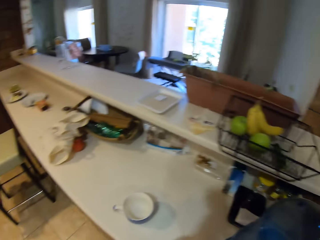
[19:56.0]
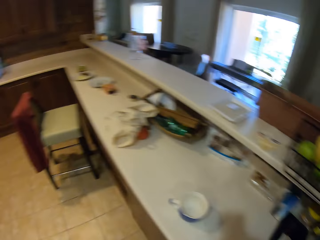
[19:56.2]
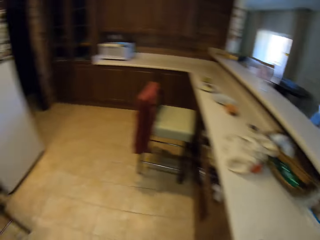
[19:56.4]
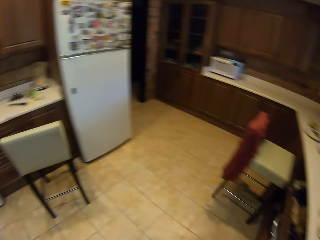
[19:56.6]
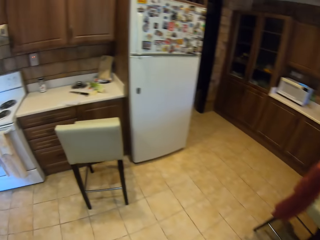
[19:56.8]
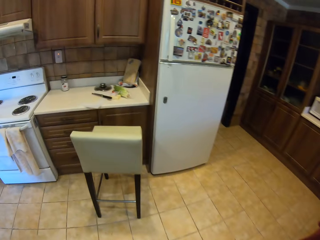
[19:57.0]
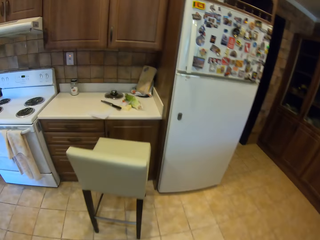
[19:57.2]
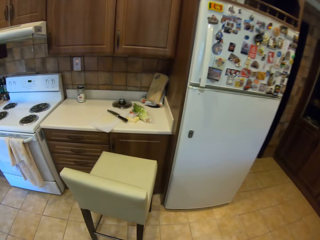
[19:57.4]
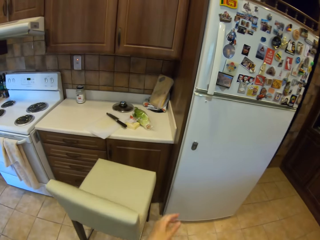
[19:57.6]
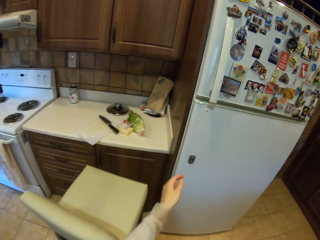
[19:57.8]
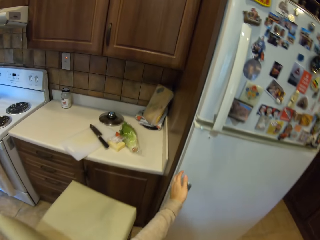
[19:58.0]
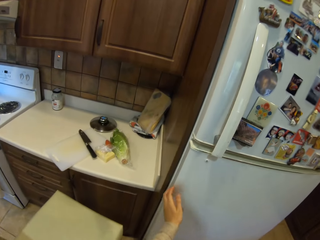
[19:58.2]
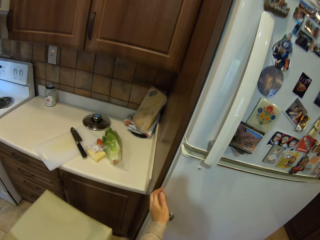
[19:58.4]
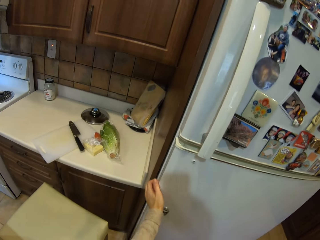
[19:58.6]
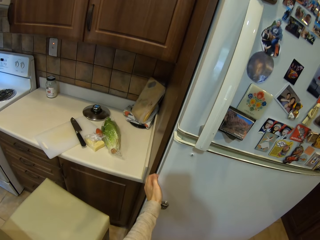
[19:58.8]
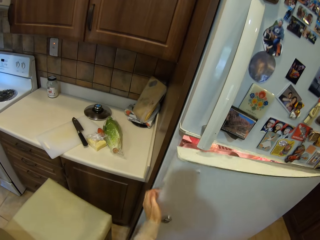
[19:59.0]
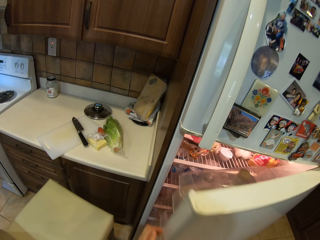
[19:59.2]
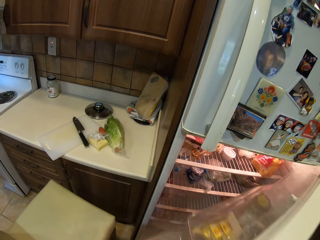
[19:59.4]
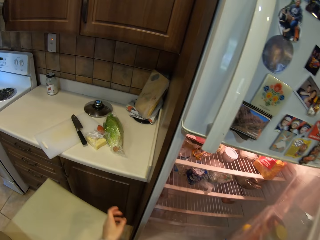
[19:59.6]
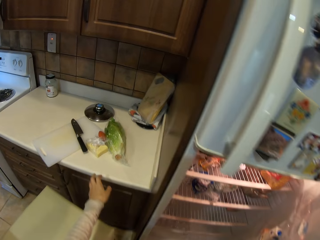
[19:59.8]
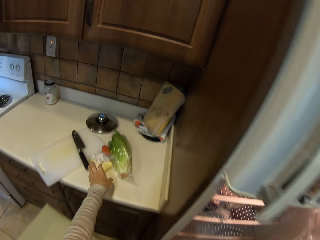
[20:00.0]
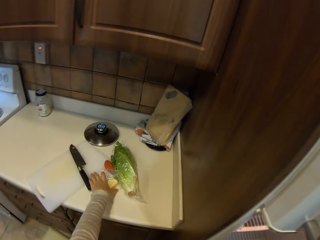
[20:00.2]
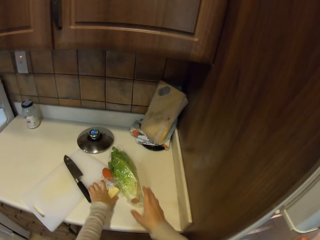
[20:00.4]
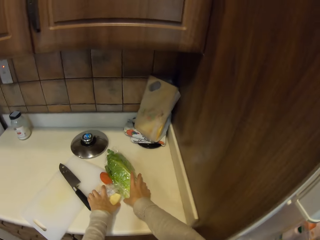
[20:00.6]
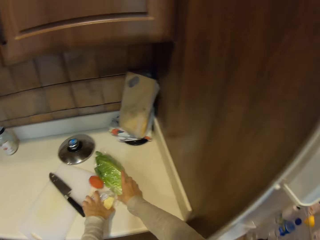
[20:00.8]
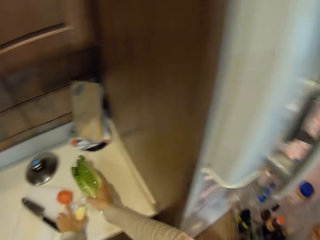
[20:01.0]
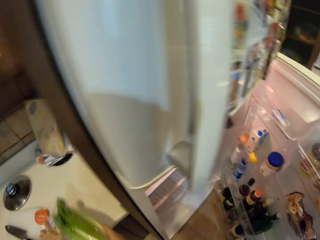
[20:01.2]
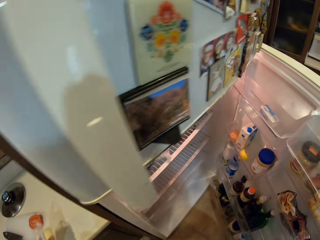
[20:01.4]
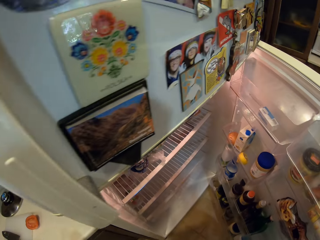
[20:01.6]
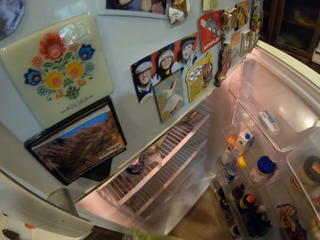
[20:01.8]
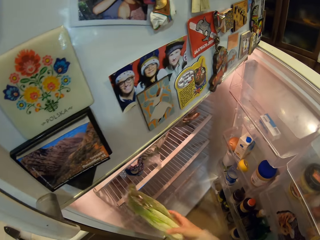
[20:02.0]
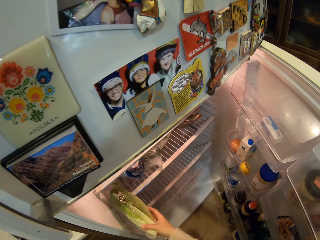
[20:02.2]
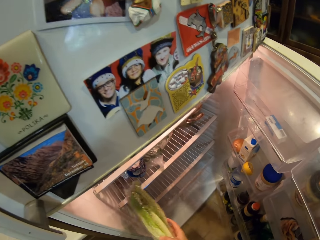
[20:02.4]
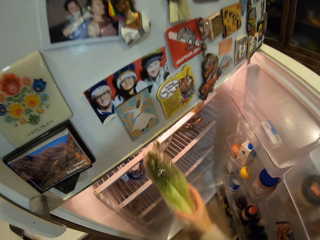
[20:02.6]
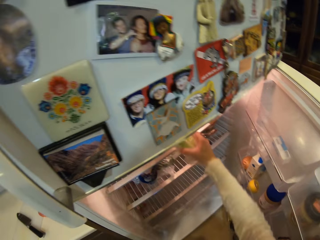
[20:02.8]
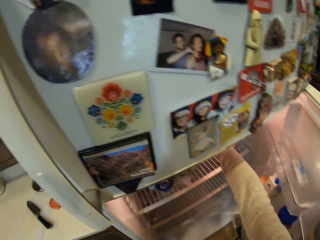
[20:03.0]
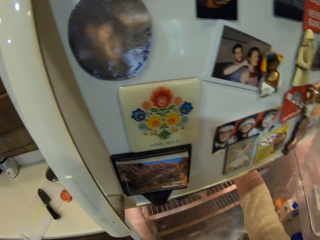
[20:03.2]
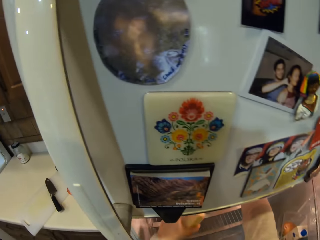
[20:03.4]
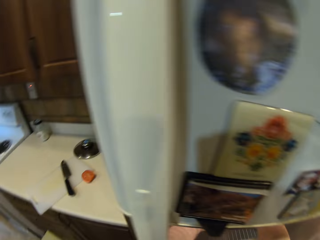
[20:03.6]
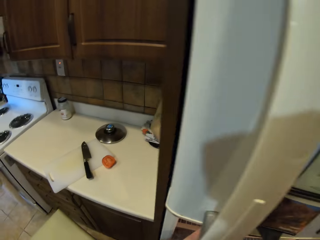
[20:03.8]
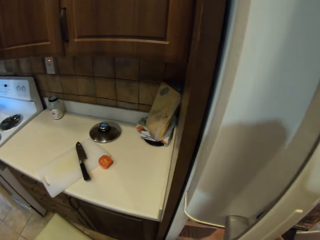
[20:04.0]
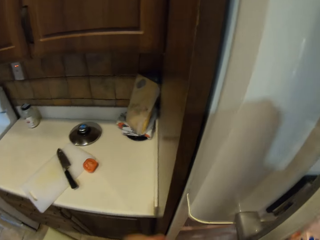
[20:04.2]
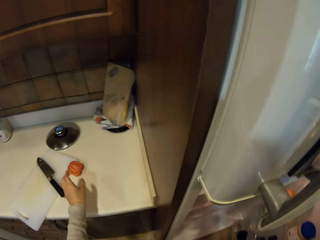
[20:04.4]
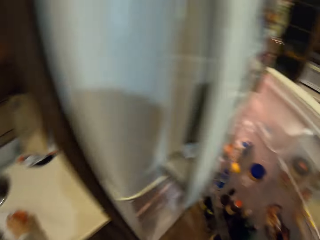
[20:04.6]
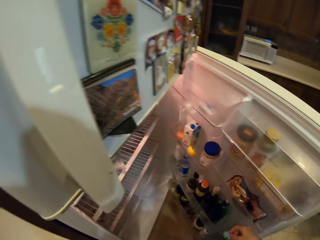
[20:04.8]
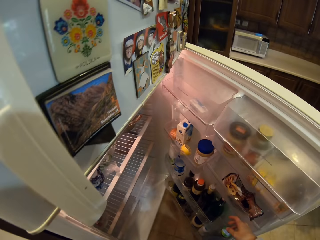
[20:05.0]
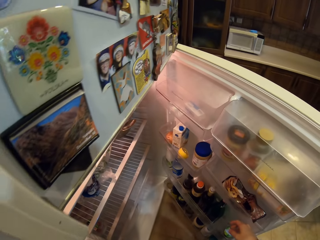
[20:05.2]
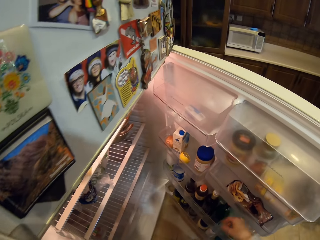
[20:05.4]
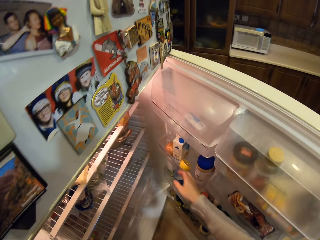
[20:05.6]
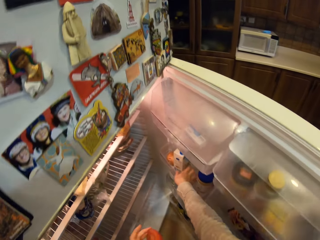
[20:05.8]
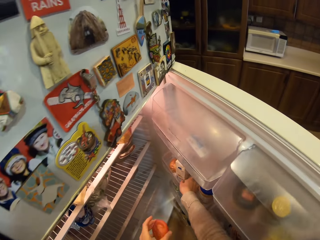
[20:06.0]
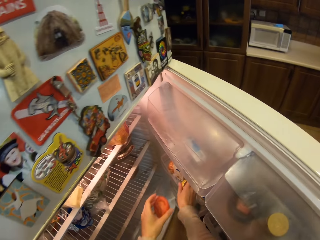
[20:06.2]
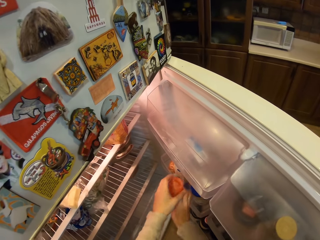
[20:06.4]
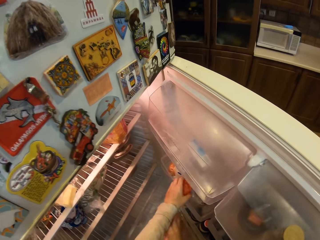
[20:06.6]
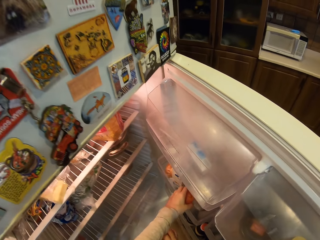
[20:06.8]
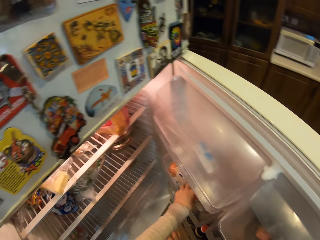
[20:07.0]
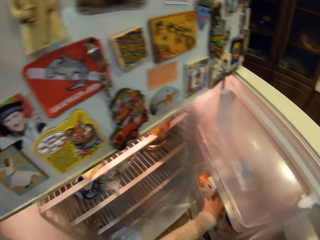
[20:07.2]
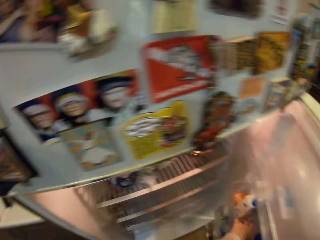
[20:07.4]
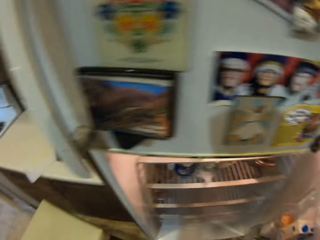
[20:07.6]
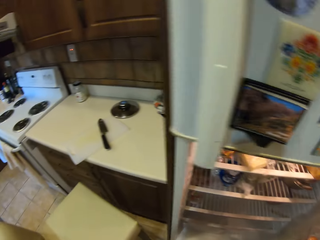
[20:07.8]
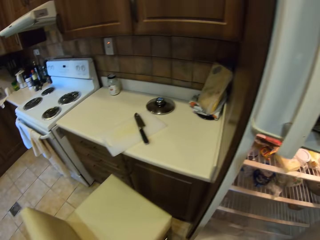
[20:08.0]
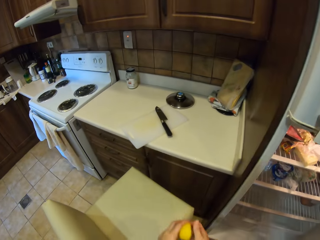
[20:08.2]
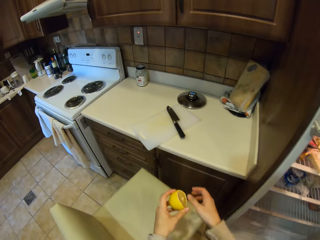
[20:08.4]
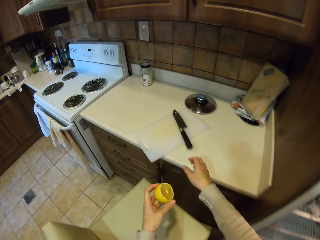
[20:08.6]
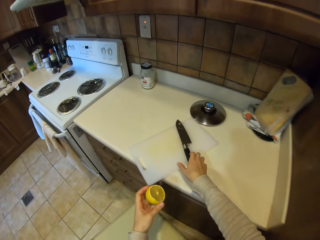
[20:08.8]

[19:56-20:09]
The camera wearer walks around the kitchen. They open the fridge. They pick up something. They pick up the spinach, put the spinach in the fridge, and put something in the fridge. They take an orange from the fridge. They pick up the lemon, put the lemon on the fridge shelf, and pass the lemon to the left hand.

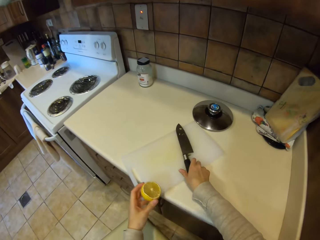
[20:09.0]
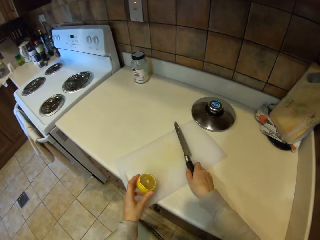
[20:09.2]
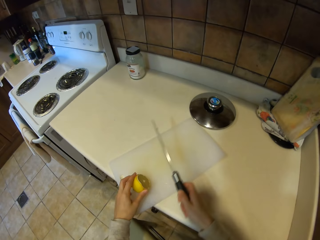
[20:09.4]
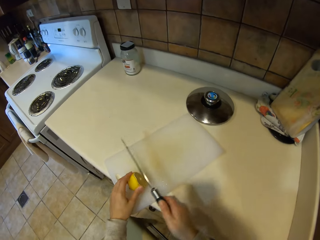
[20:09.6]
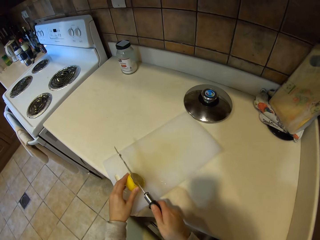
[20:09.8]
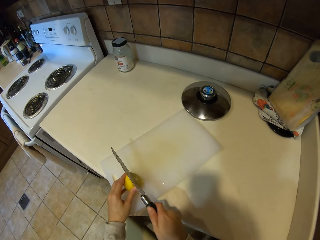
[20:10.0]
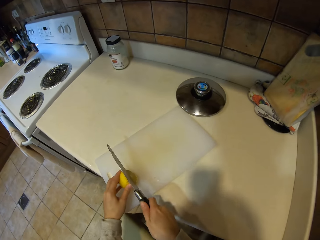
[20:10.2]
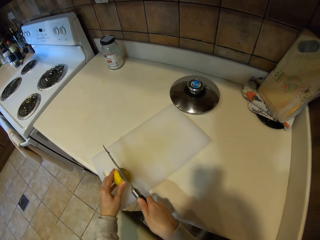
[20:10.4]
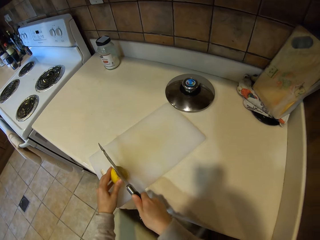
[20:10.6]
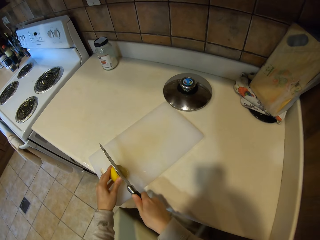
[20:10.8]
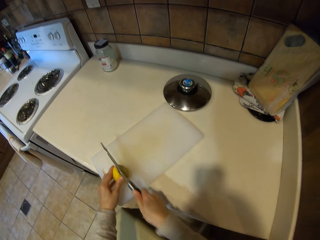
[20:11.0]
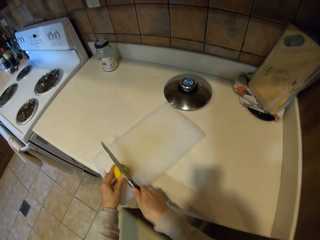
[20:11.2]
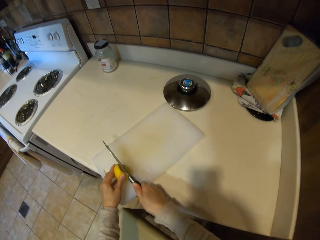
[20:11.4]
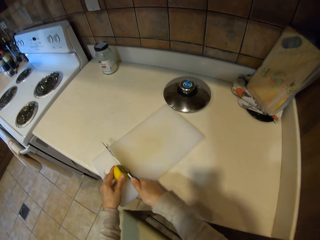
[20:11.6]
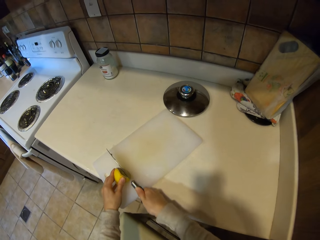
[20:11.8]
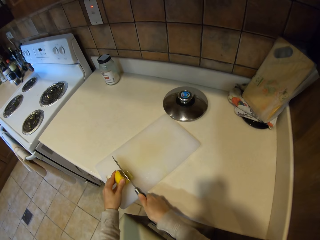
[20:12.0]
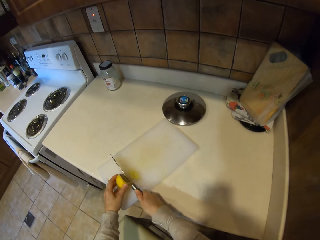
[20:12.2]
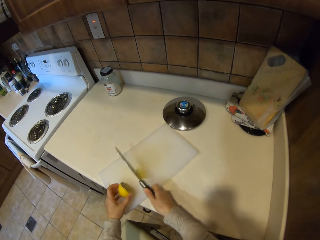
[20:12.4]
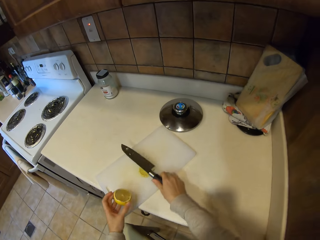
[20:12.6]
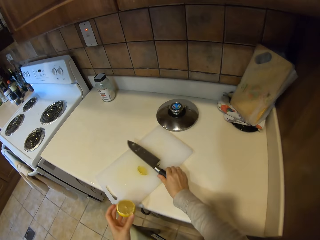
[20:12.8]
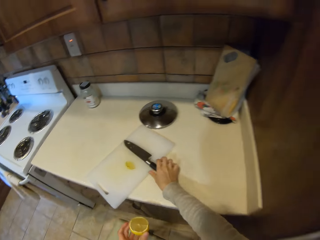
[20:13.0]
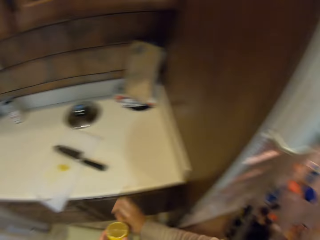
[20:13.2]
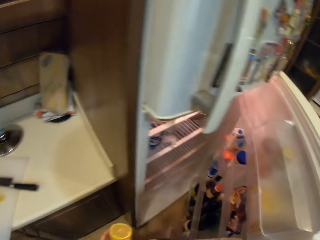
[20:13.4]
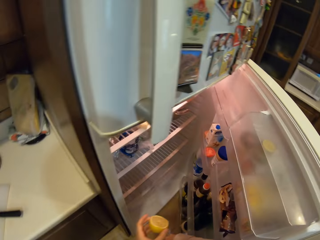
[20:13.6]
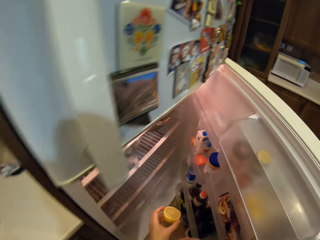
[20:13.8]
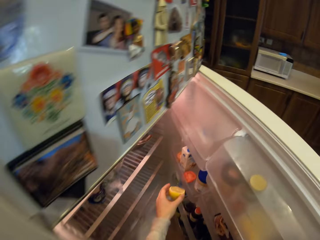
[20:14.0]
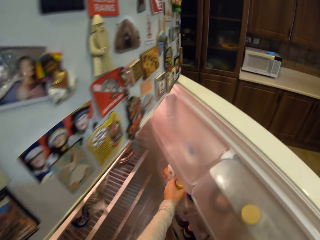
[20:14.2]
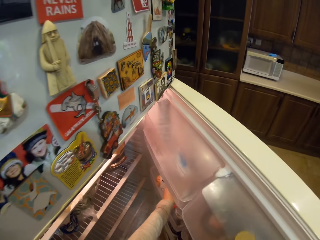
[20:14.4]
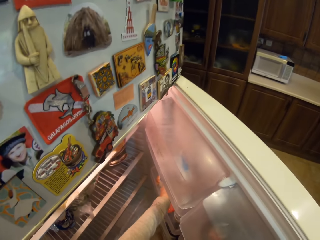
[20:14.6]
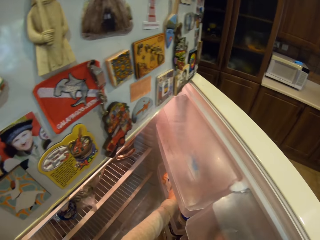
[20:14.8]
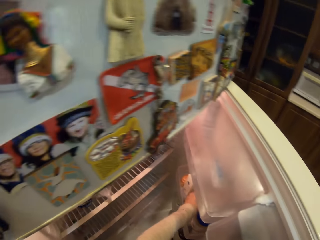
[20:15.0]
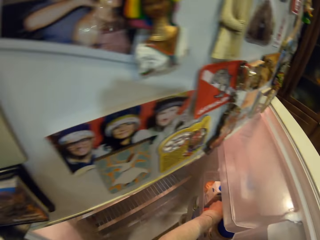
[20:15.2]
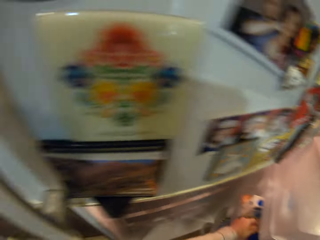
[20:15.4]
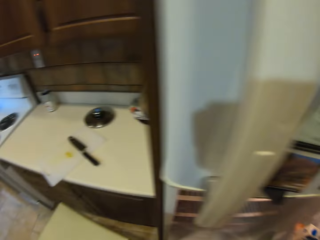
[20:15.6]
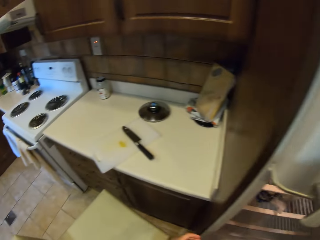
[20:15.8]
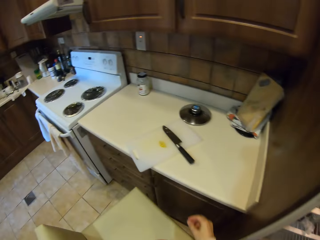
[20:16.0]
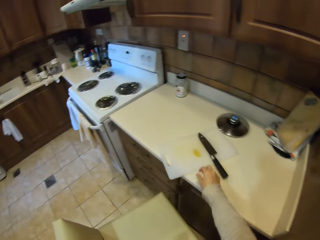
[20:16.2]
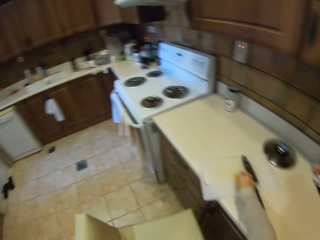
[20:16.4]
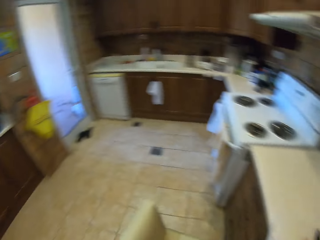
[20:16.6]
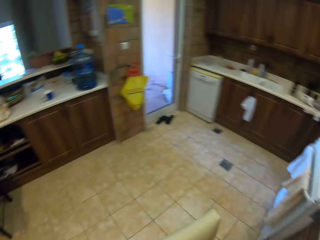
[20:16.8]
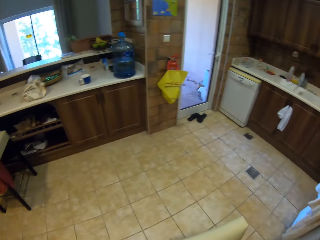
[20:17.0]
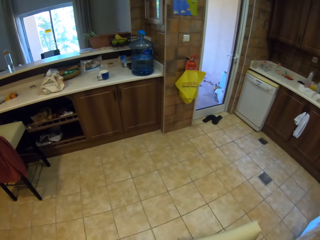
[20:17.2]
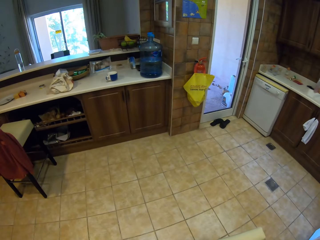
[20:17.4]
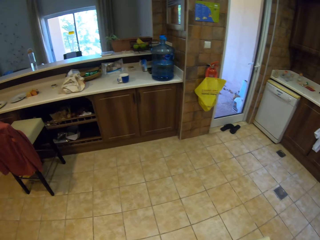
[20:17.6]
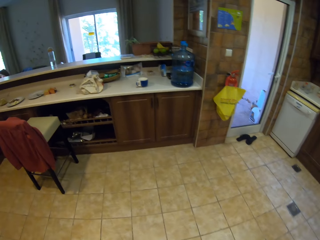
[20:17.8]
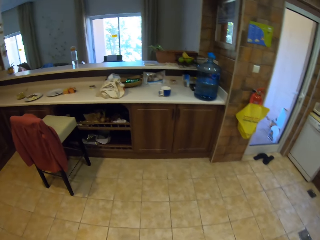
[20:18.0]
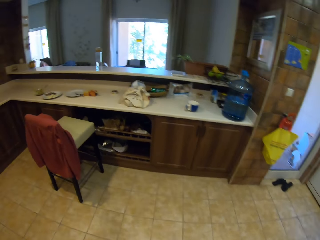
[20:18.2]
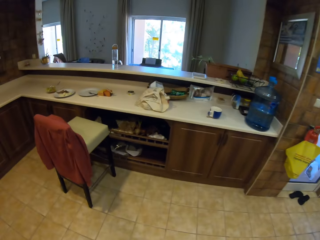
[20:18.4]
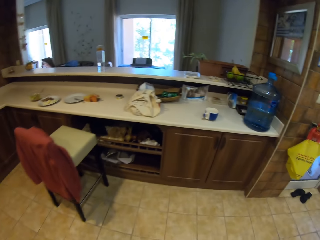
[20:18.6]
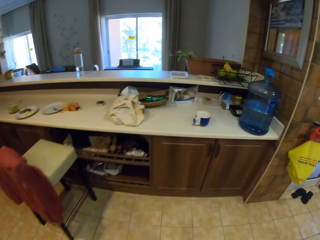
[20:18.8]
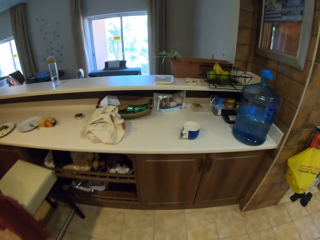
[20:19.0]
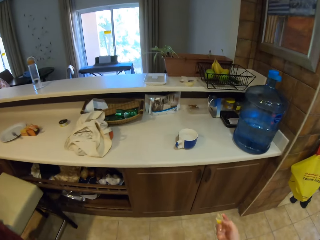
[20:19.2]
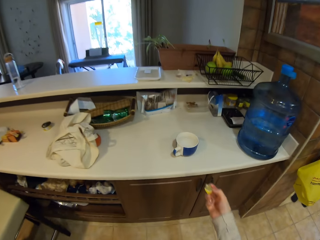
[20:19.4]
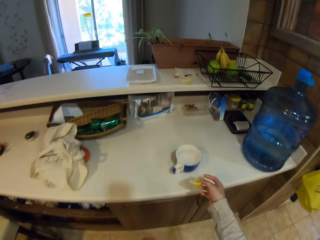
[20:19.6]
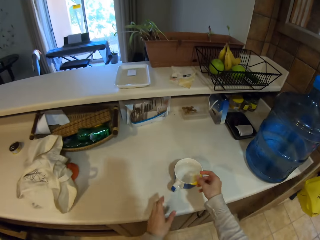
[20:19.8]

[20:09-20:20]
The camera wearer takes a knife from the table. They put the lemon or orange on the chopping board. They cut the lemon. They put the knife on the table. They step forward. They put the lemon in the fridge. They close the fridge door. They take a piece of the orange. They walk around the kitchen.
